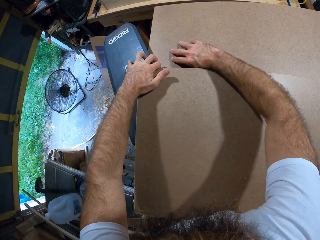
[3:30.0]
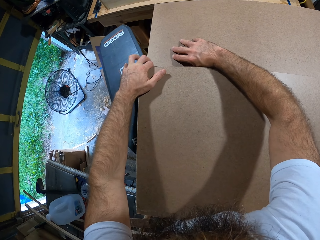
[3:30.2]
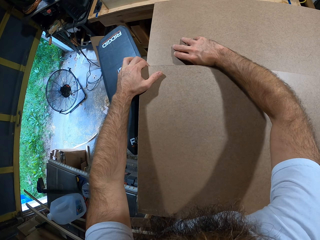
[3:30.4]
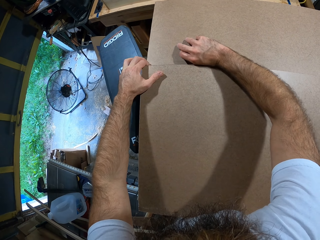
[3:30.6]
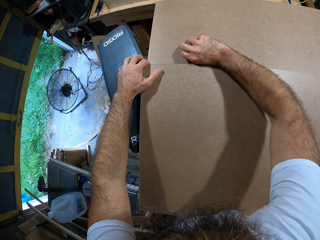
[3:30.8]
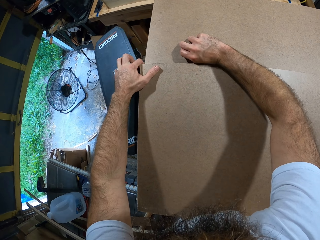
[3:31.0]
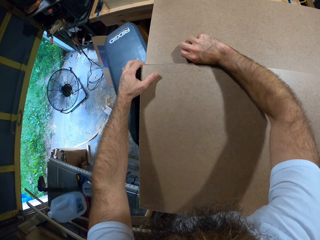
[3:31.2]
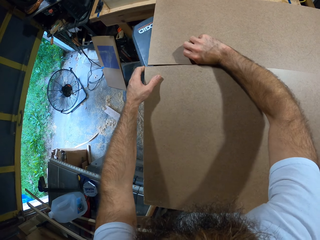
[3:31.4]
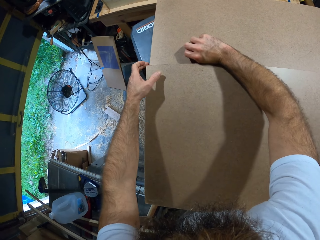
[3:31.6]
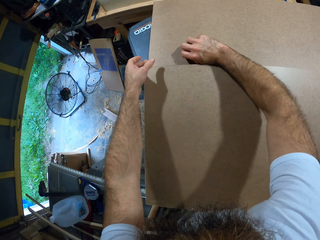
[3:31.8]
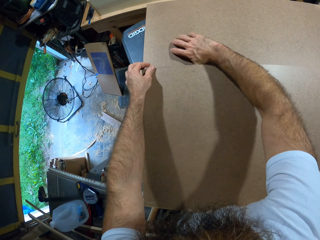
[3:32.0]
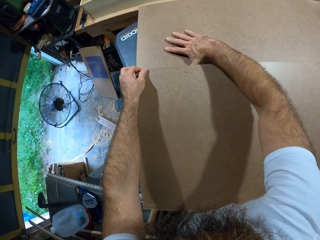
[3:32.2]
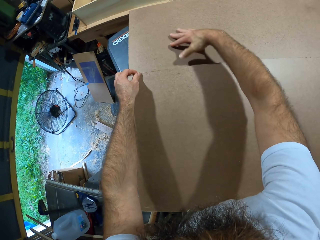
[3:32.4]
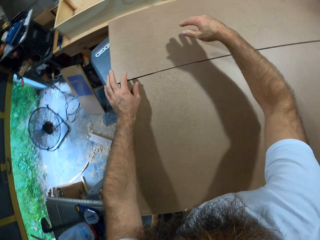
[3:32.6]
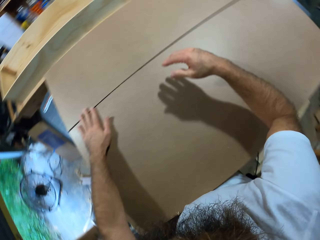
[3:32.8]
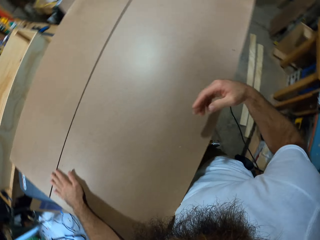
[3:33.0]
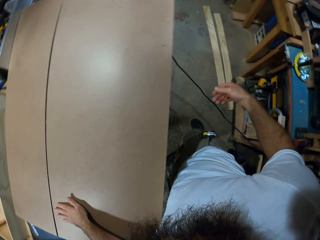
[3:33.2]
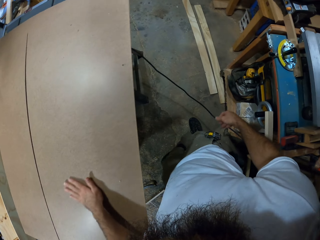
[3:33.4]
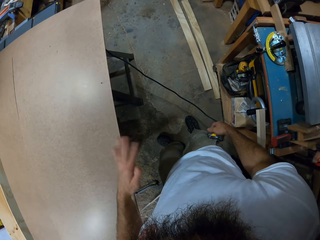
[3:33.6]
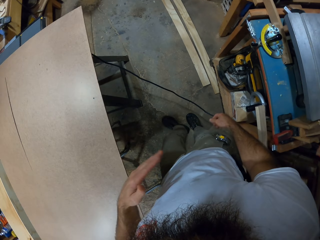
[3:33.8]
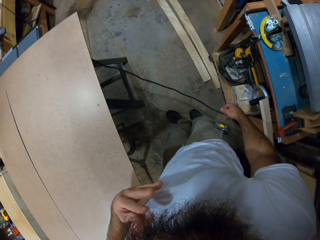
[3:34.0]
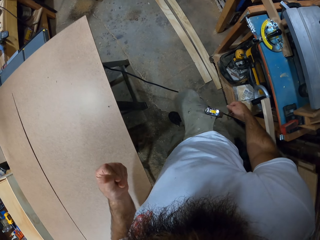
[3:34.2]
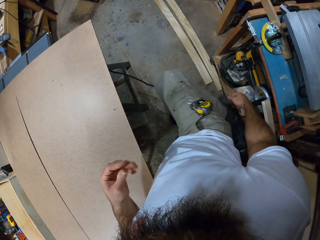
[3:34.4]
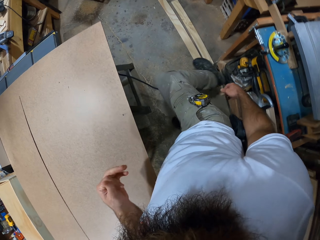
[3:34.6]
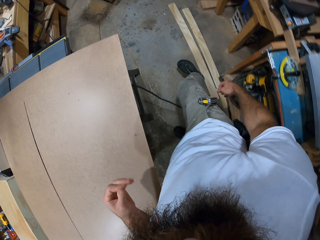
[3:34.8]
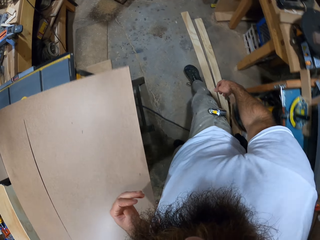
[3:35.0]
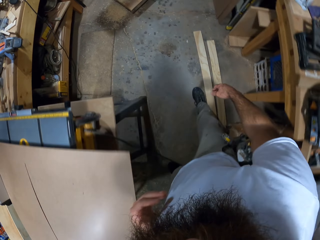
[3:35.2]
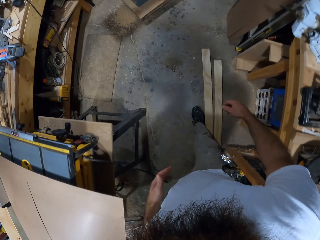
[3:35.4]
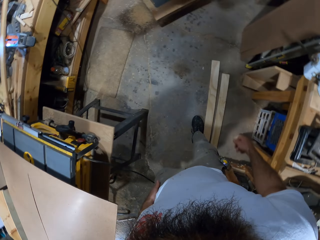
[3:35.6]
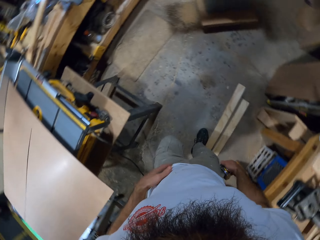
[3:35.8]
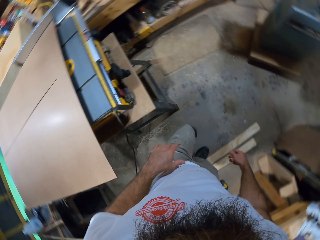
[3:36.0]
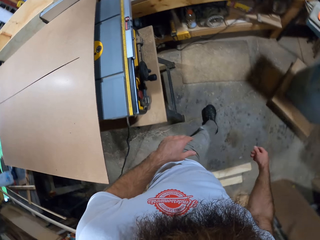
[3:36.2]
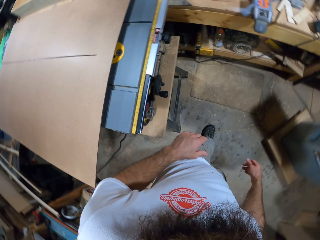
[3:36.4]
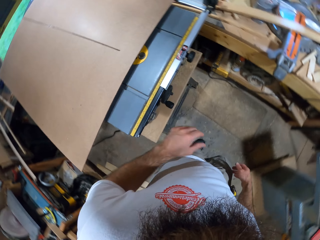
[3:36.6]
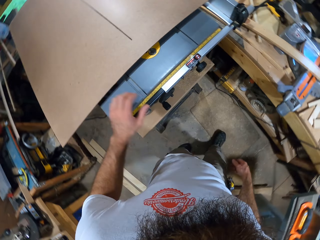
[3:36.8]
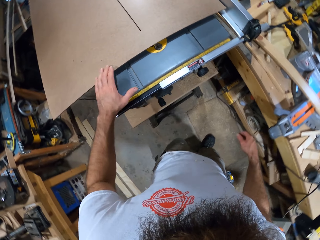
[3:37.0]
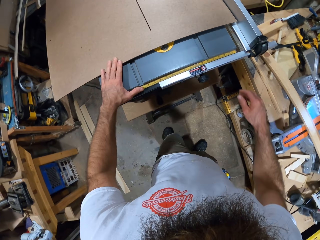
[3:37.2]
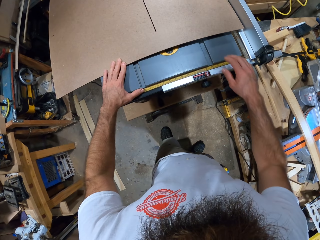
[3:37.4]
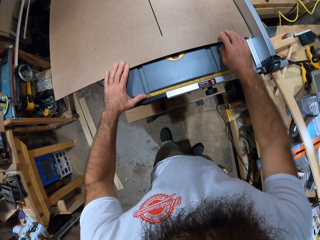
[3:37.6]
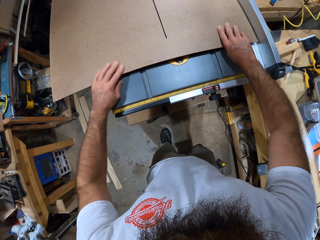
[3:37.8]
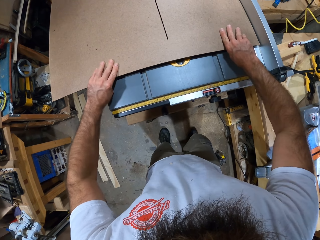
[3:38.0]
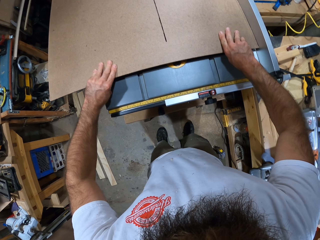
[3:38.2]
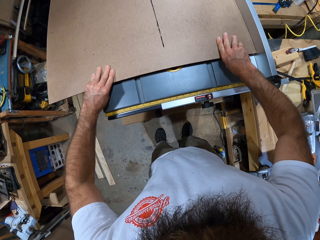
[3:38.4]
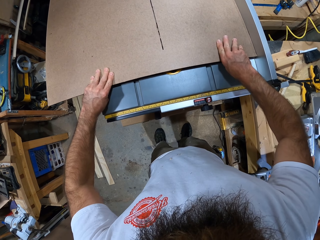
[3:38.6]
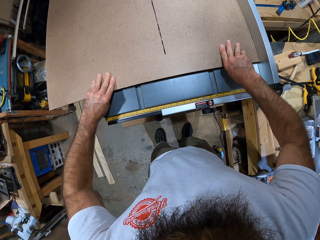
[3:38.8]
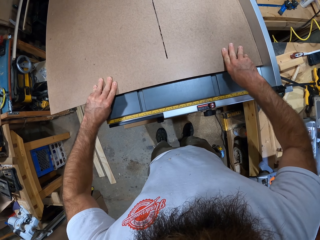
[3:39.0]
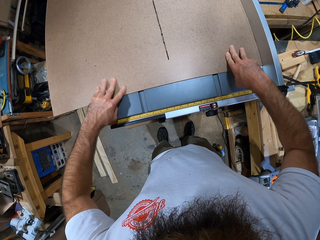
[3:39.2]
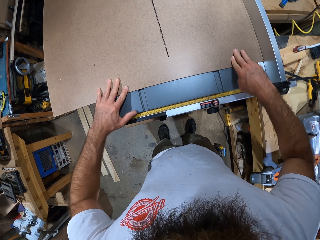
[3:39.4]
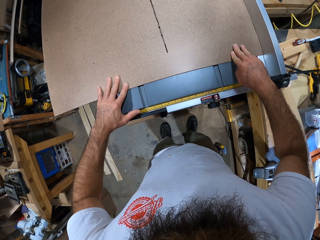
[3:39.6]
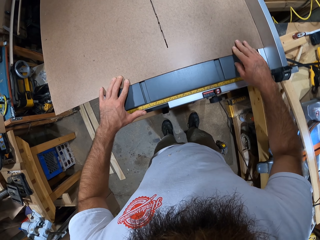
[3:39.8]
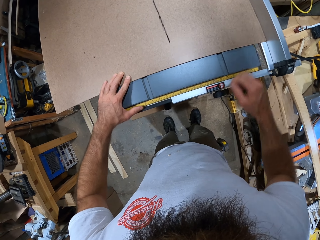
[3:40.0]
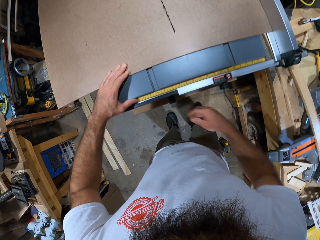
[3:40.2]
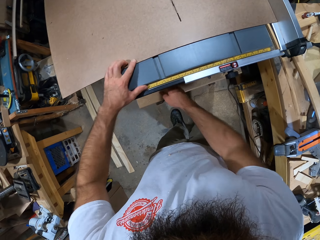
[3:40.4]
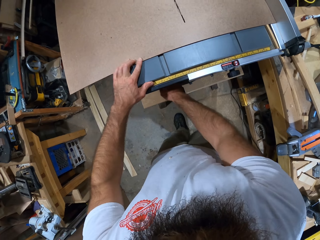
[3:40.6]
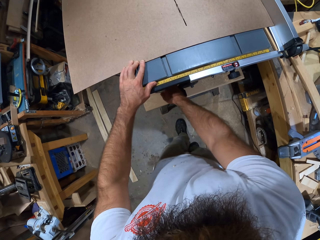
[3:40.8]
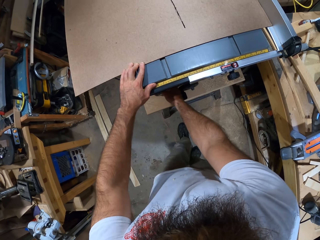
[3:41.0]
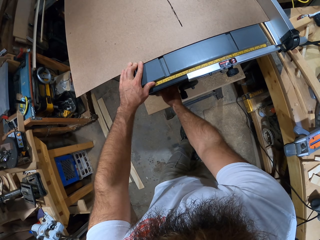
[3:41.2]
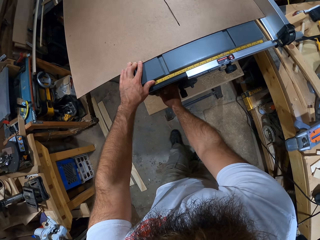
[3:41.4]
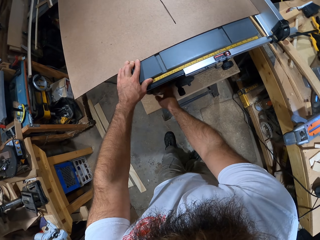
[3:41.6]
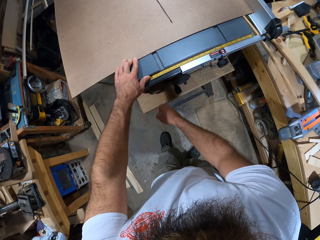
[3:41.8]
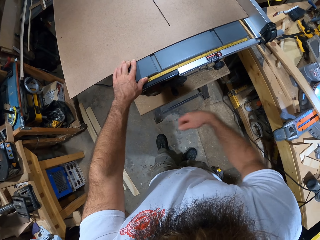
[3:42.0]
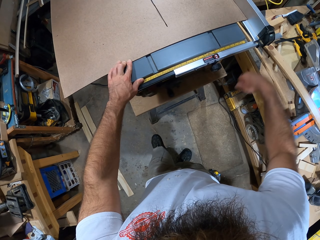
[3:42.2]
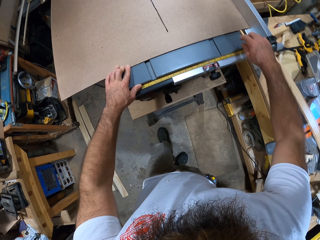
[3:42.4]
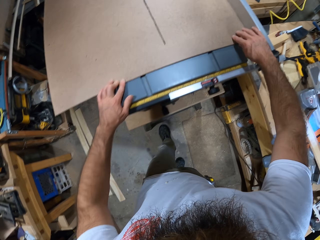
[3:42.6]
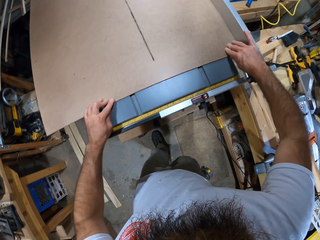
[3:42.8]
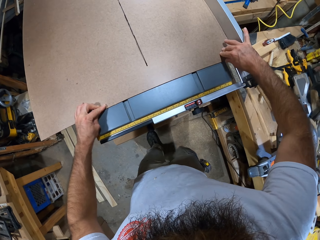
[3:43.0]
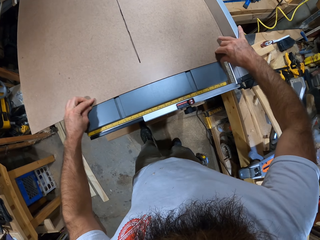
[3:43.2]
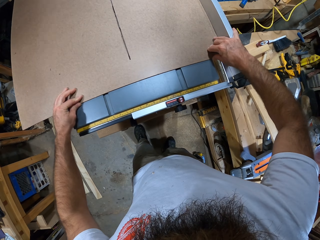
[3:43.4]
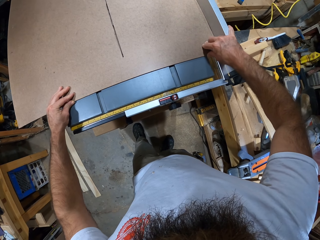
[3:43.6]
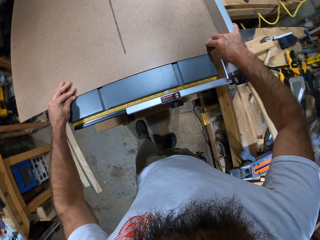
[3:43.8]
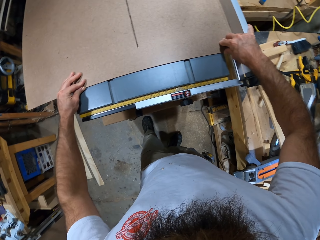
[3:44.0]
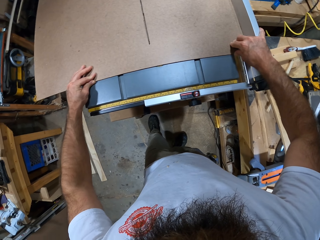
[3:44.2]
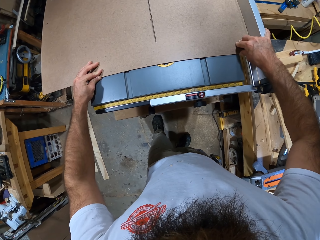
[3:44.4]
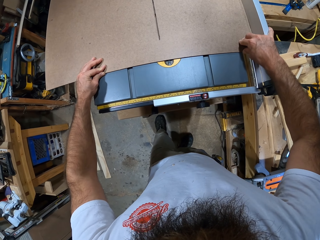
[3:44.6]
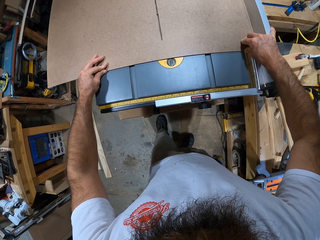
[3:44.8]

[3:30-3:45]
The camera wearer moves something. He walks around the workshop. He places both hands on the wooden board. He operates the table saw with his right hand. He adjusts the table saw. He splits the wooden board on the table saw with both hands.

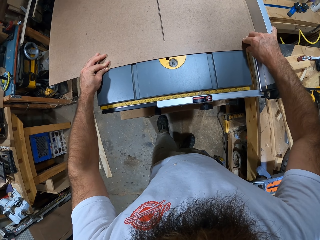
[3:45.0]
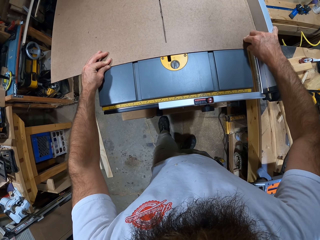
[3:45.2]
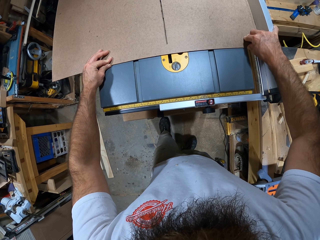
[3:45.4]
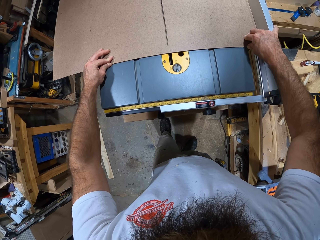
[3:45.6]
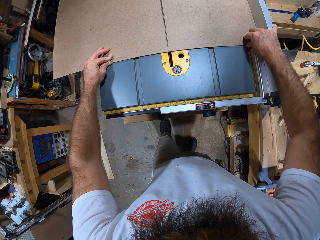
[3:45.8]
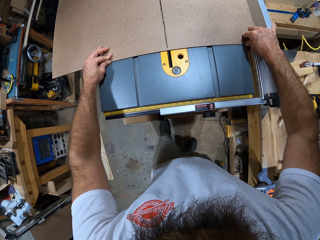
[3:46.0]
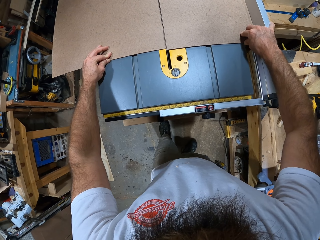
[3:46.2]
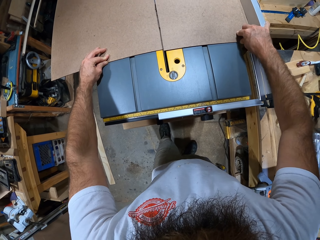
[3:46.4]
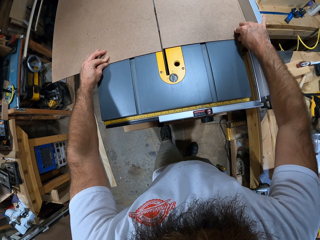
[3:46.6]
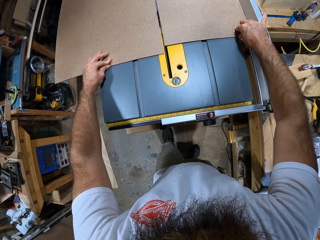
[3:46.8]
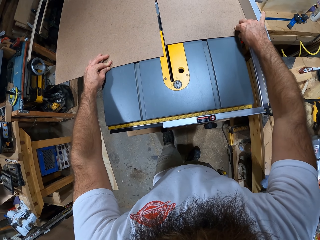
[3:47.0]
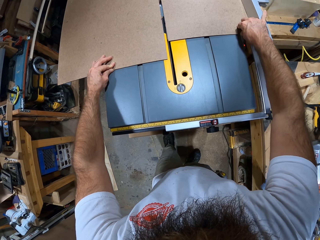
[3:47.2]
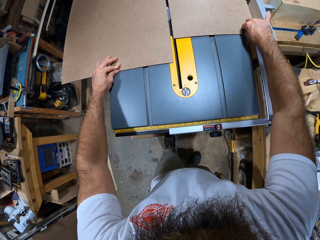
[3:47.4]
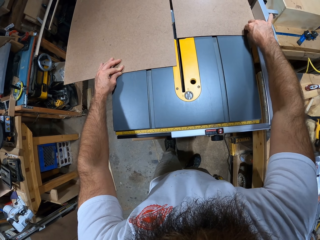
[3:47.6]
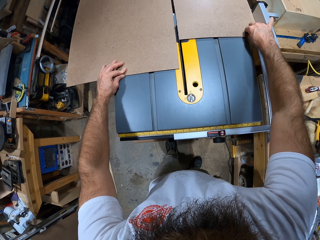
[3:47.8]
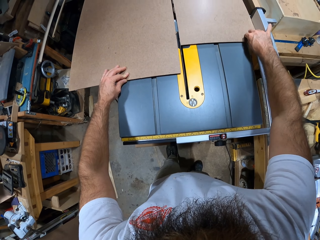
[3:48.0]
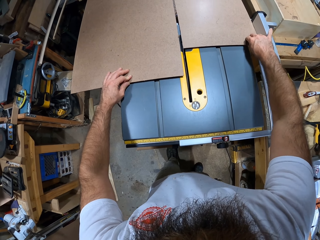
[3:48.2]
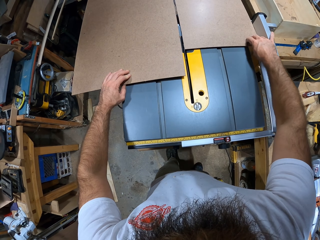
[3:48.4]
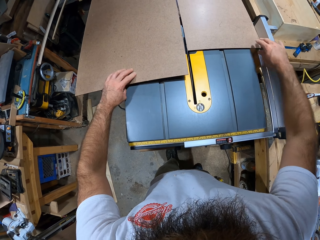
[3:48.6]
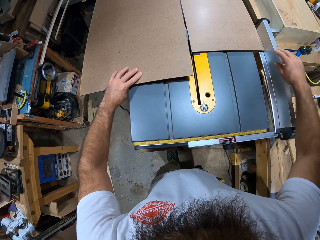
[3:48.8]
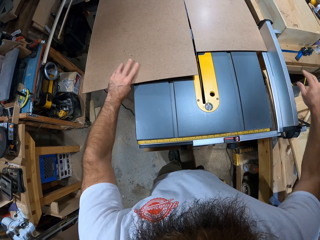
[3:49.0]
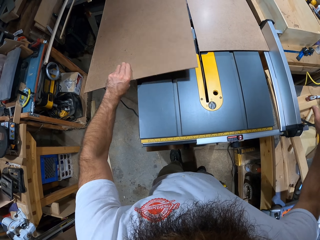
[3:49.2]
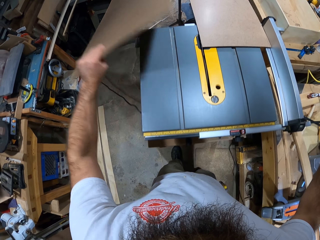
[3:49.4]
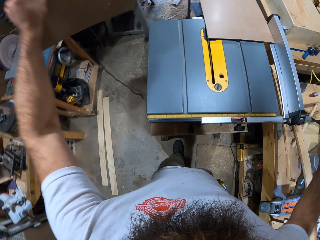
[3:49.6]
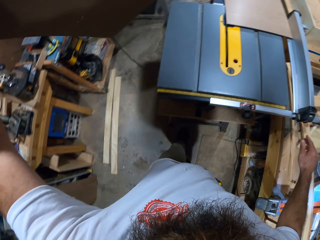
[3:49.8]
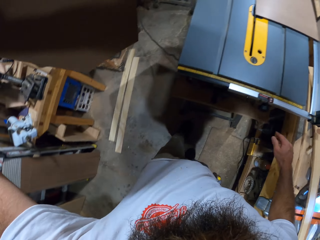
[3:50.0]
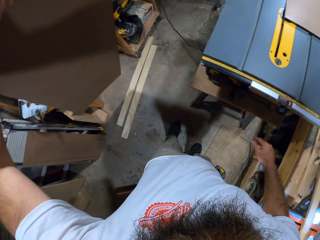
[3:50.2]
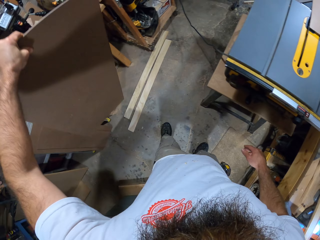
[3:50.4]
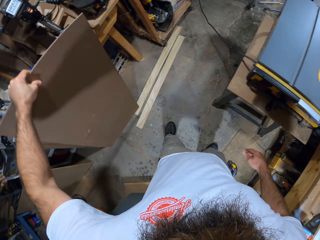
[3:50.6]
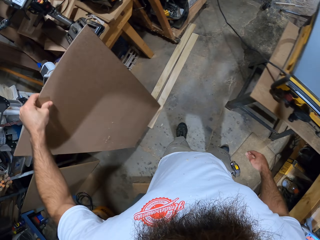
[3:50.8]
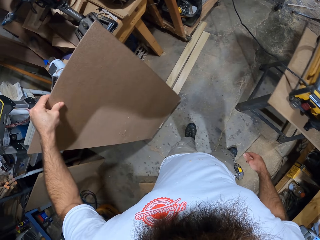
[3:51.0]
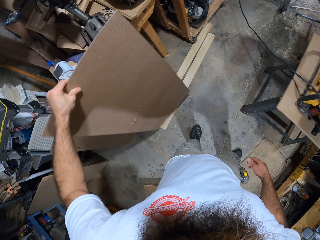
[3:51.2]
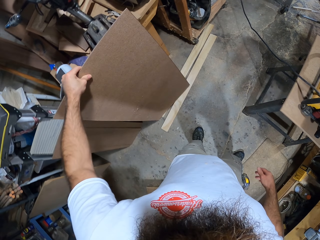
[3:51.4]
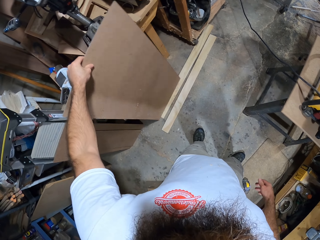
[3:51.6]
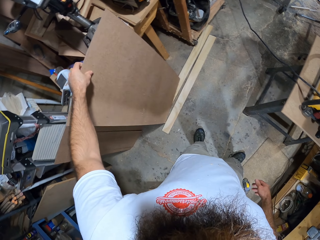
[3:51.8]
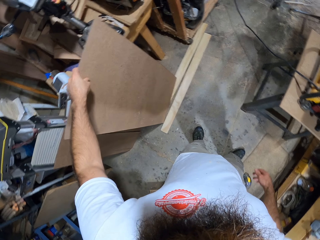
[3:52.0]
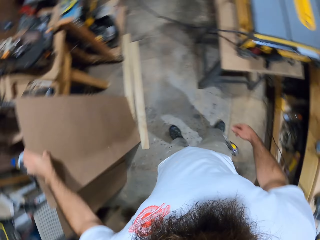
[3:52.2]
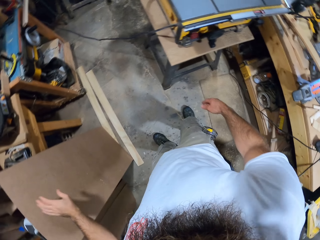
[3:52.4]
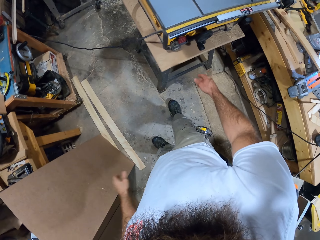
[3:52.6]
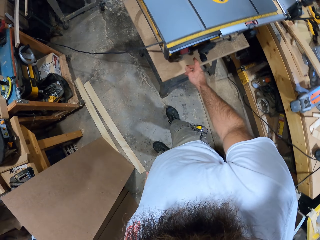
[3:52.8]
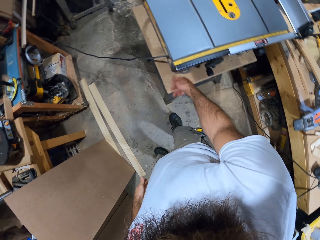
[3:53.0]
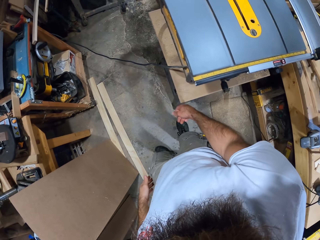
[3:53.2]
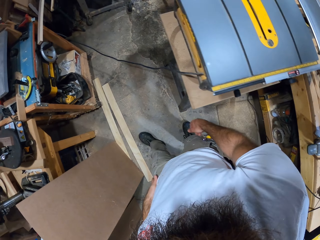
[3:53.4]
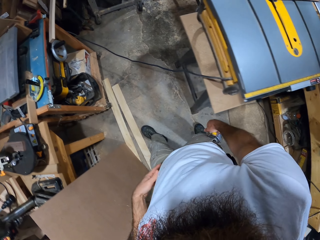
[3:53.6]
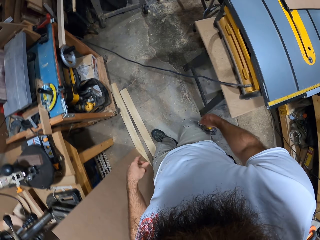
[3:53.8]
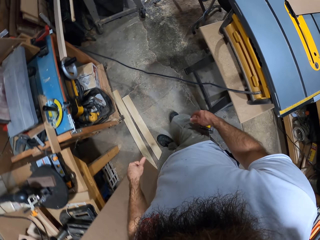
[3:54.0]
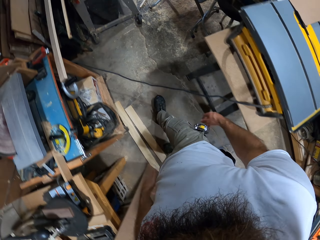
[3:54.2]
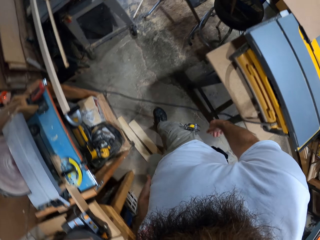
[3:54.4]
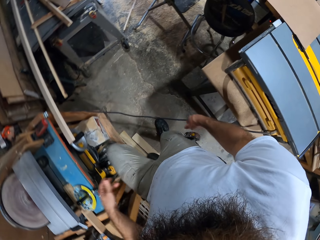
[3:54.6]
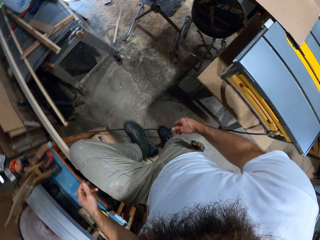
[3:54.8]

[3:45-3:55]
The camera wearer pushes plywood. He removes the wooden board from the table saw with his left hand. He holds the plywood. He drops the wooden board on the floor with his left hand. He touches the table saw with his right hand.
